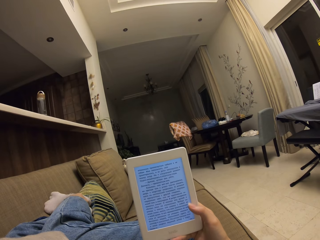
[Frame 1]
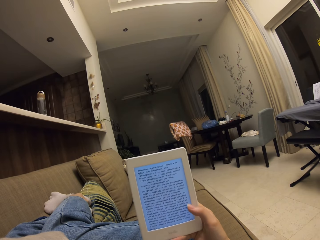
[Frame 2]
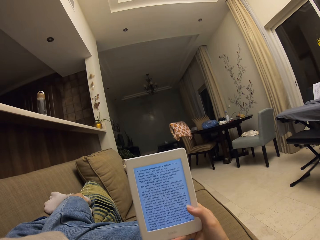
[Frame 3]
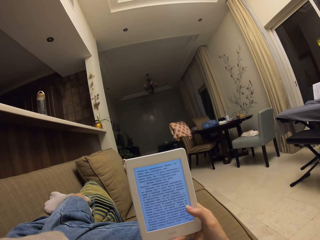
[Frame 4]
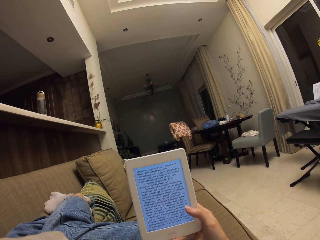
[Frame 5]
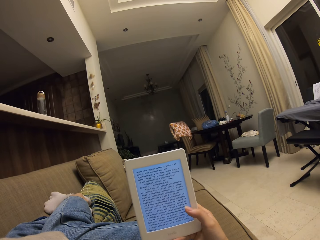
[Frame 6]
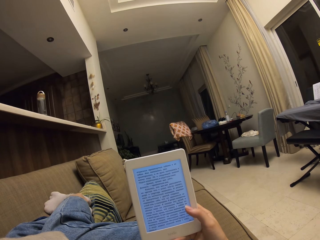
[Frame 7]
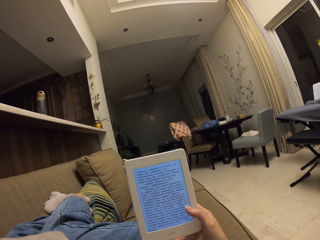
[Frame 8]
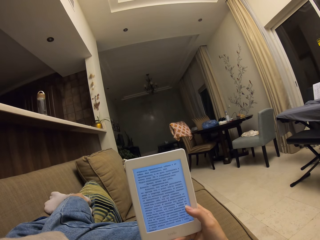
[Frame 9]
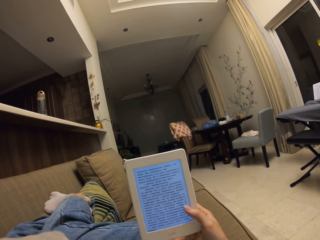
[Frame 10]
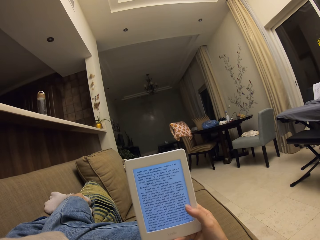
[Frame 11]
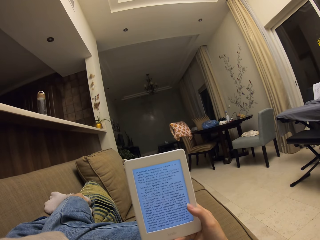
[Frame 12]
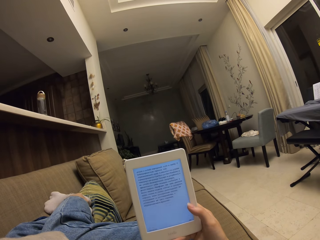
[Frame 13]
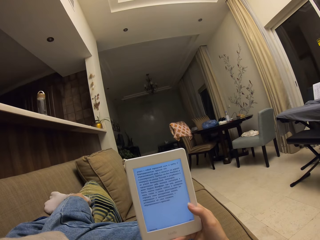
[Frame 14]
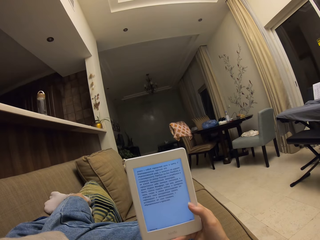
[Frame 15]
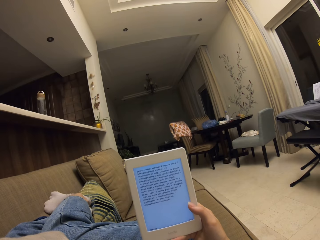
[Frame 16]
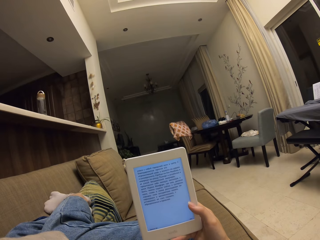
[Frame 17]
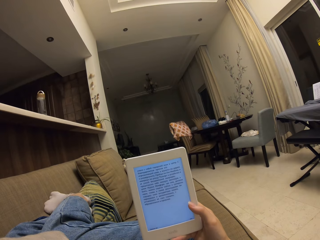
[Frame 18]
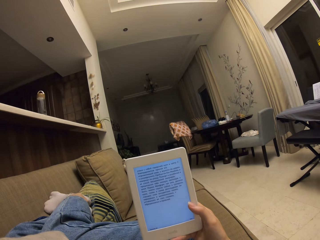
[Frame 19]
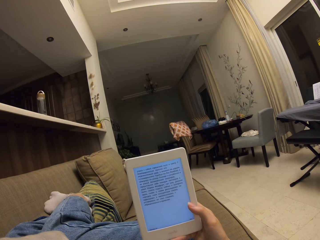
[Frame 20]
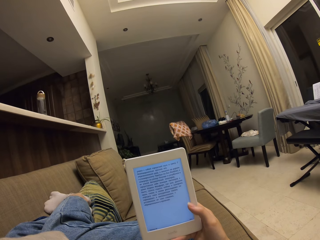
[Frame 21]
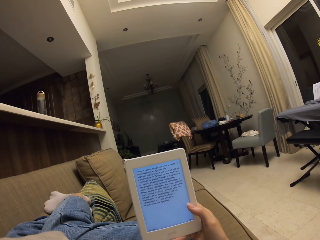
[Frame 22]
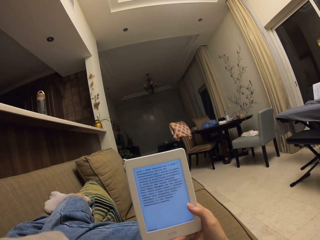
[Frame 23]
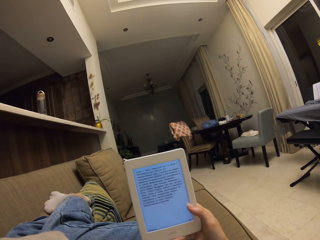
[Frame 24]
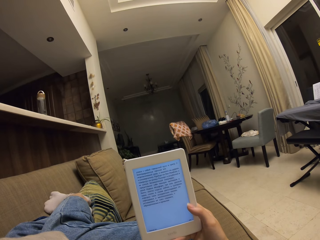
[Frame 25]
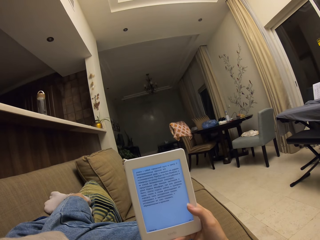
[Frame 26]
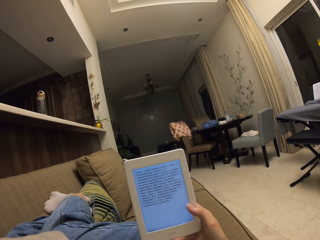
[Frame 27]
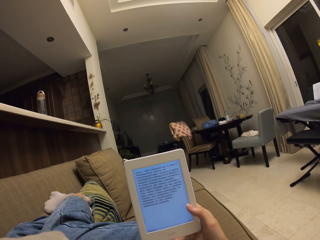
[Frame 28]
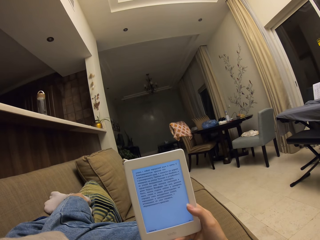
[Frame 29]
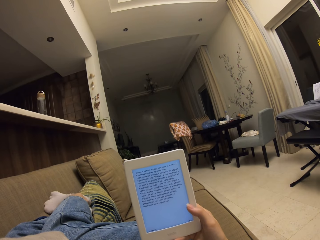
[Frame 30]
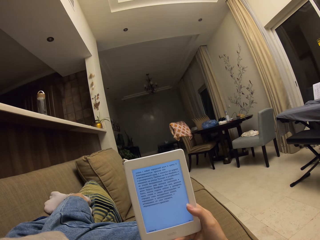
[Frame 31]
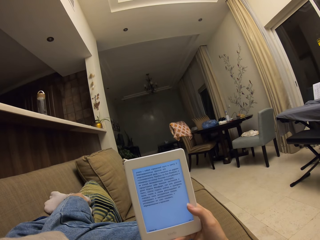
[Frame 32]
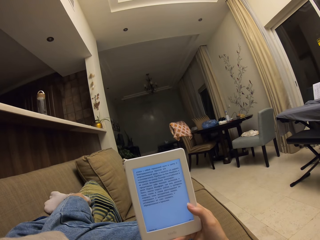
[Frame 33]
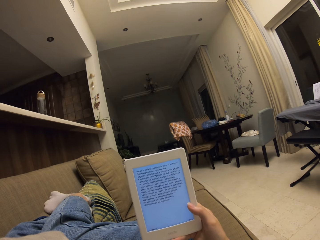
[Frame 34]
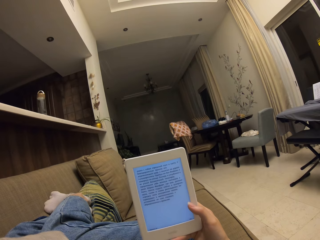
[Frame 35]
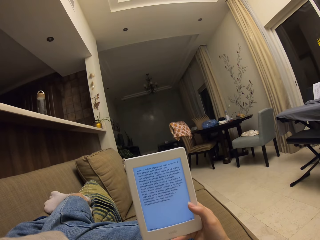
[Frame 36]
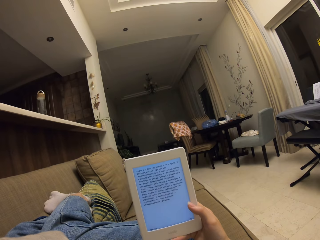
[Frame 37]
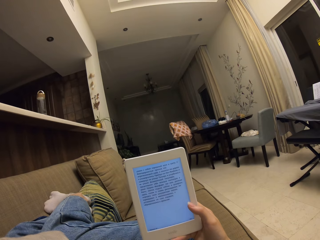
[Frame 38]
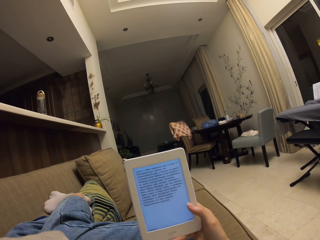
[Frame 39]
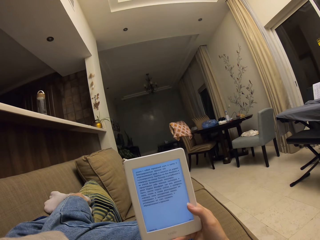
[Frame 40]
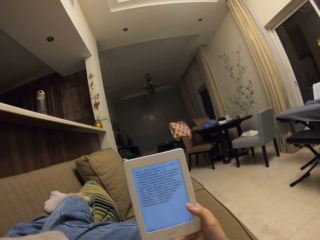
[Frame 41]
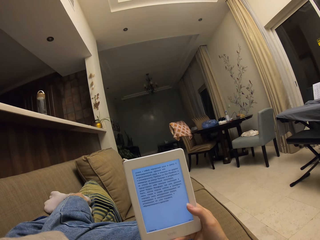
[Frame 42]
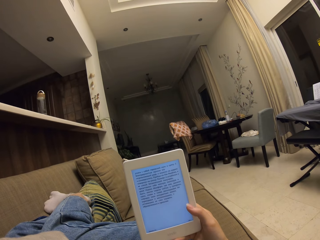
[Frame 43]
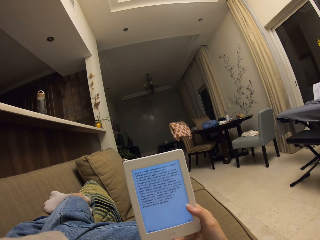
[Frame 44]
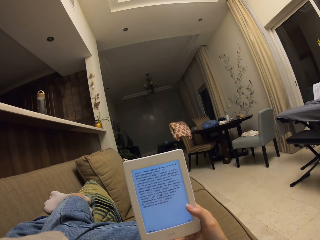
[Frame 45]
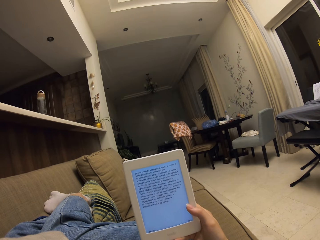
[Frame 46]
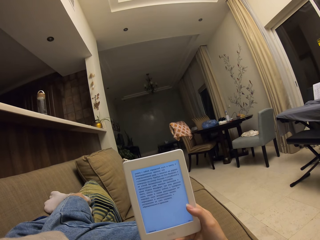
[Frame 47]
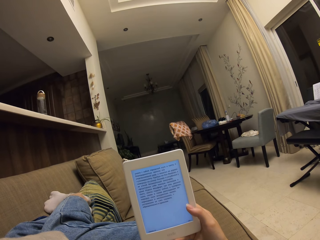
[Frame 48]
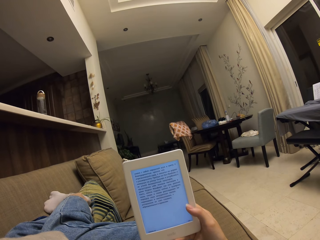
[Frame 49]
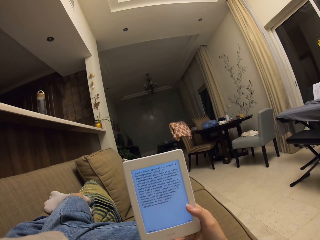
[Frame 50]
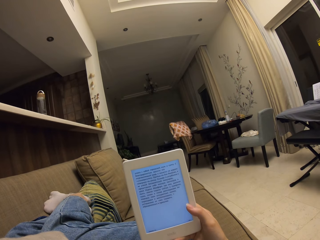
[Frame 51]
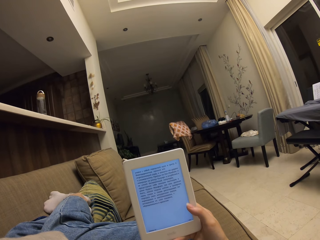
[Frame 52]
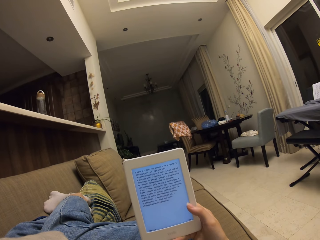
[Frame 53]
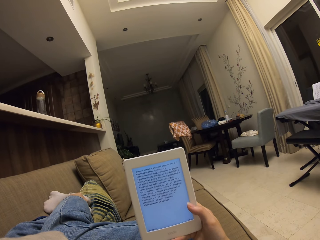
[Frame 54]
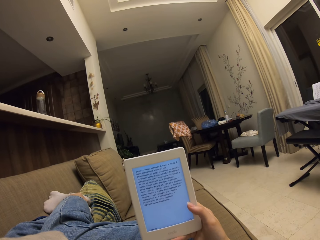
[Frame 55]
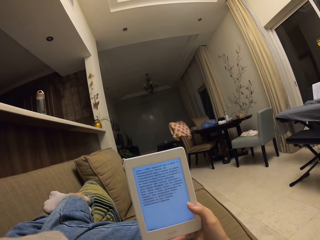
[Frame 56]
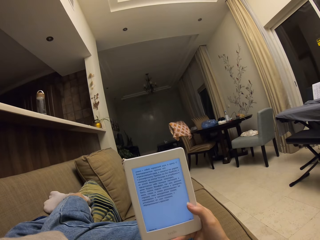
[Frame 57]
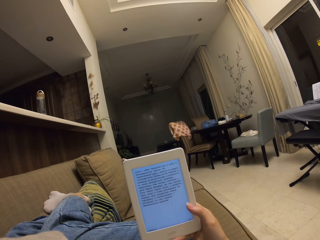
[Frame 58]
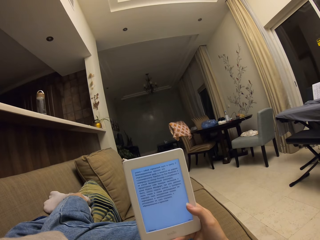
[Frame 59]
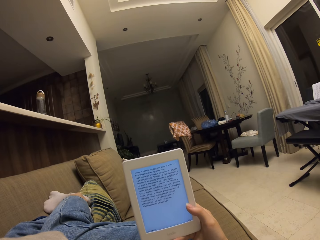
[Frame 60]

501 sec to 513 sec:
The camera wearer taps on the screen of the phone. They read from the phone.

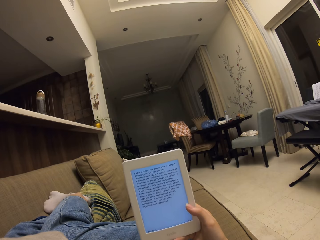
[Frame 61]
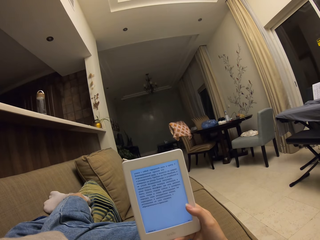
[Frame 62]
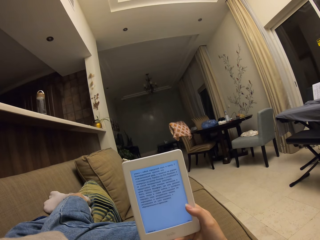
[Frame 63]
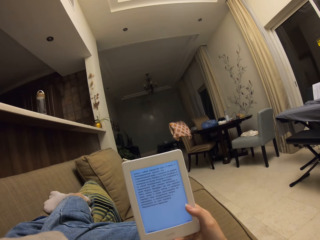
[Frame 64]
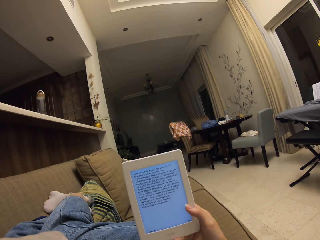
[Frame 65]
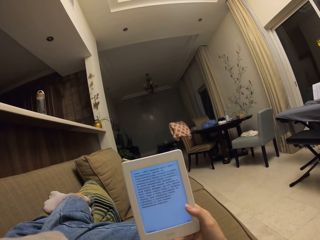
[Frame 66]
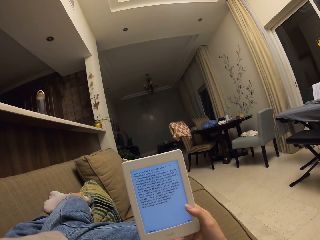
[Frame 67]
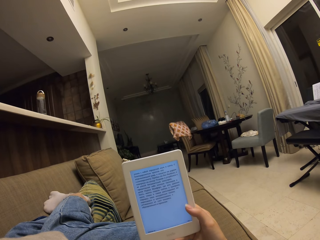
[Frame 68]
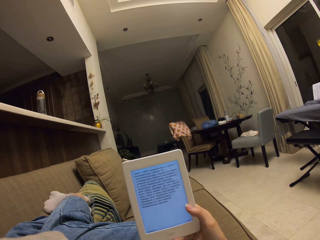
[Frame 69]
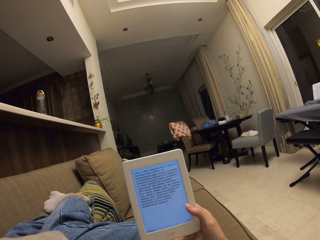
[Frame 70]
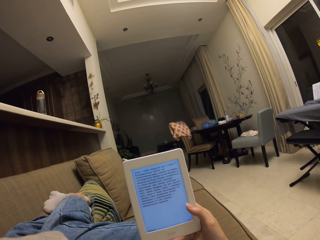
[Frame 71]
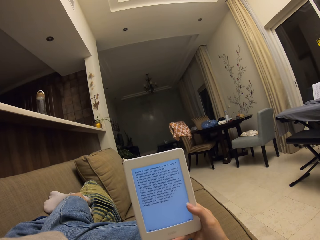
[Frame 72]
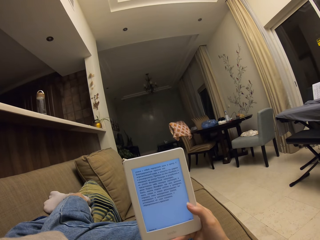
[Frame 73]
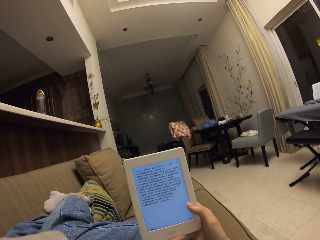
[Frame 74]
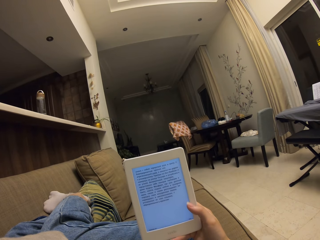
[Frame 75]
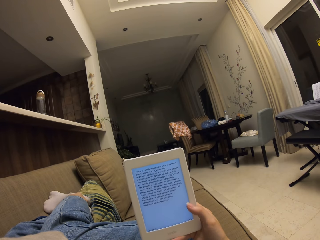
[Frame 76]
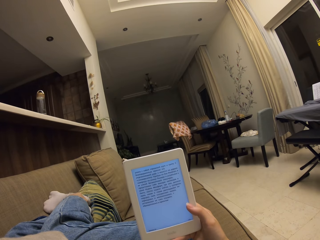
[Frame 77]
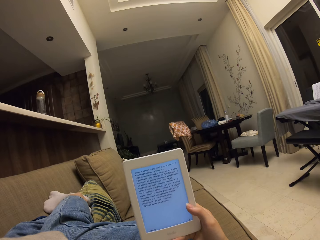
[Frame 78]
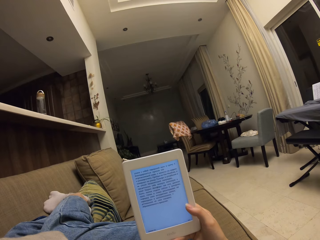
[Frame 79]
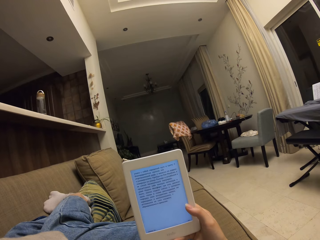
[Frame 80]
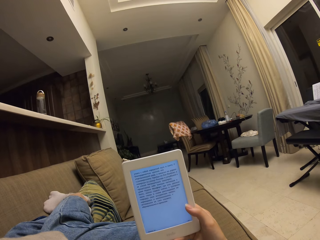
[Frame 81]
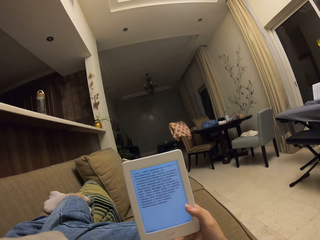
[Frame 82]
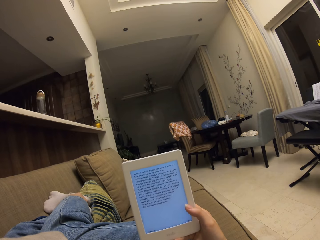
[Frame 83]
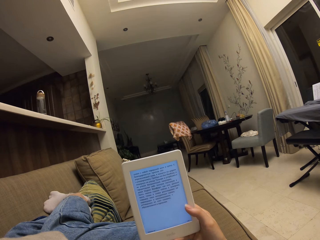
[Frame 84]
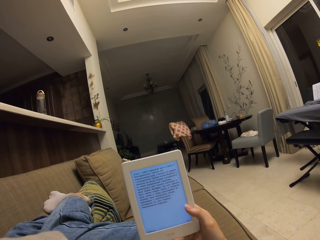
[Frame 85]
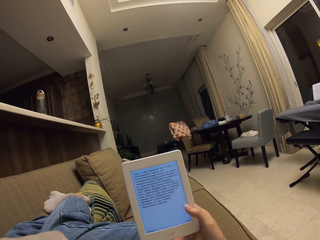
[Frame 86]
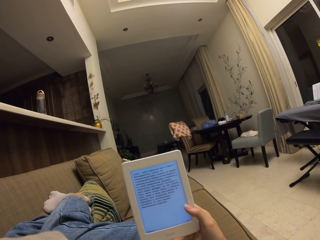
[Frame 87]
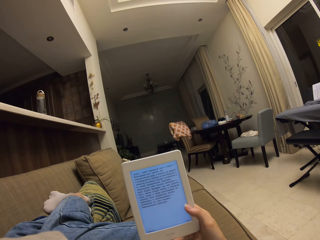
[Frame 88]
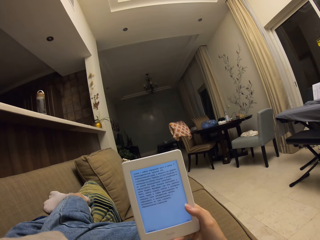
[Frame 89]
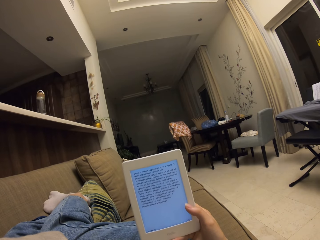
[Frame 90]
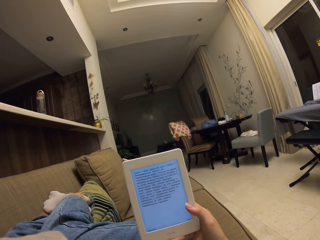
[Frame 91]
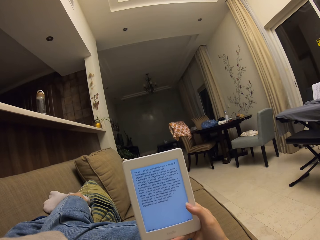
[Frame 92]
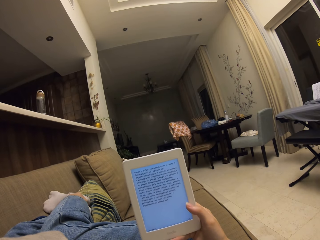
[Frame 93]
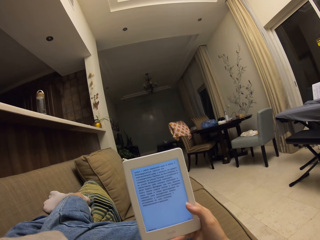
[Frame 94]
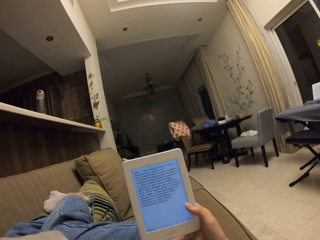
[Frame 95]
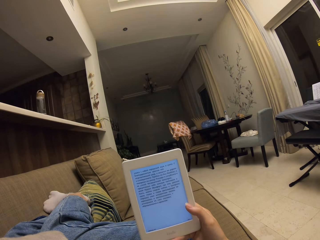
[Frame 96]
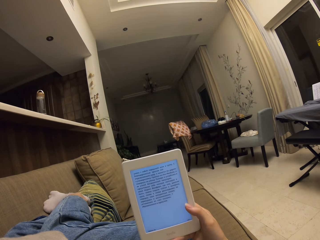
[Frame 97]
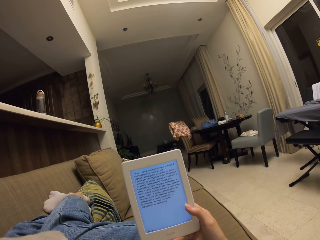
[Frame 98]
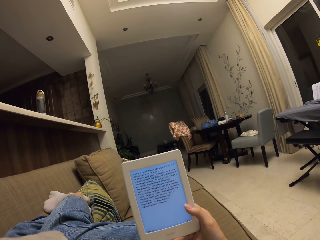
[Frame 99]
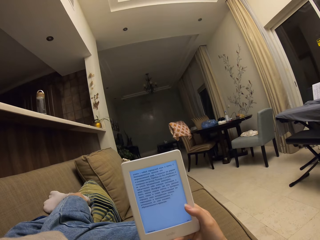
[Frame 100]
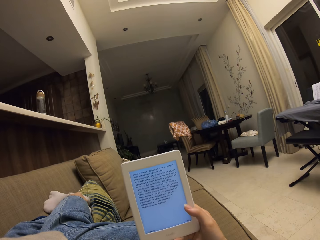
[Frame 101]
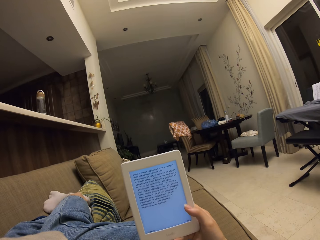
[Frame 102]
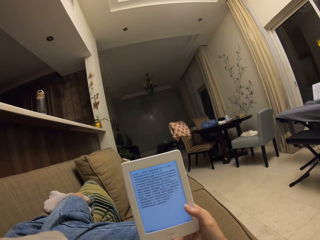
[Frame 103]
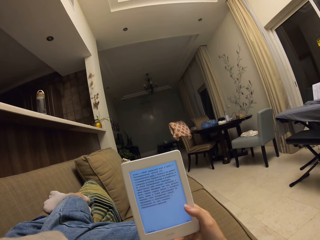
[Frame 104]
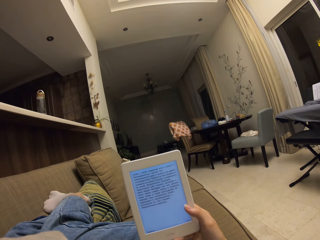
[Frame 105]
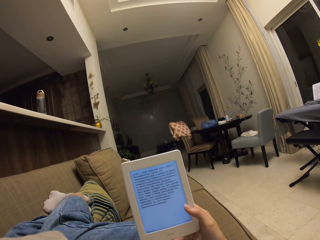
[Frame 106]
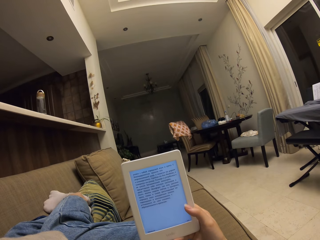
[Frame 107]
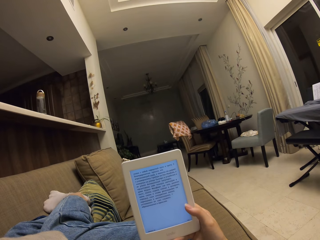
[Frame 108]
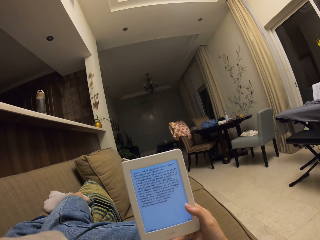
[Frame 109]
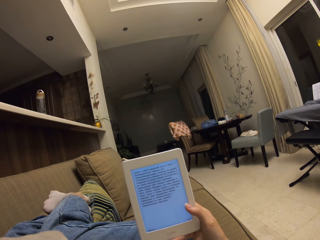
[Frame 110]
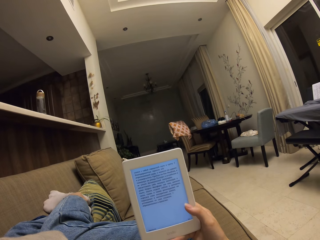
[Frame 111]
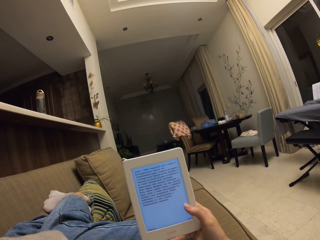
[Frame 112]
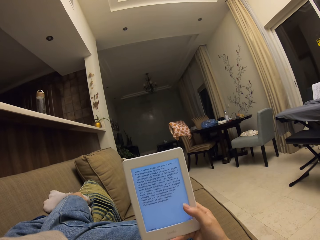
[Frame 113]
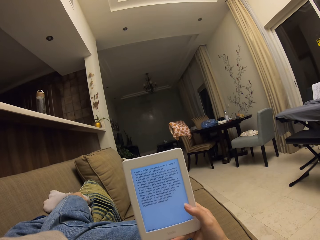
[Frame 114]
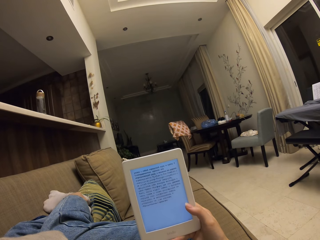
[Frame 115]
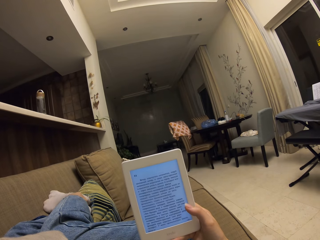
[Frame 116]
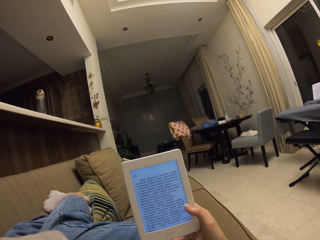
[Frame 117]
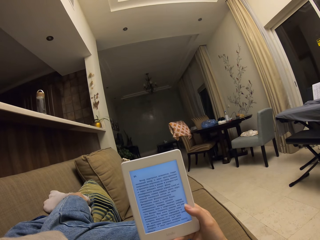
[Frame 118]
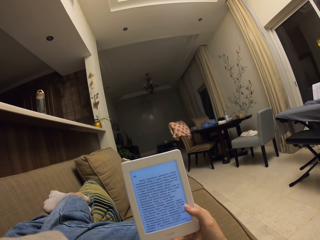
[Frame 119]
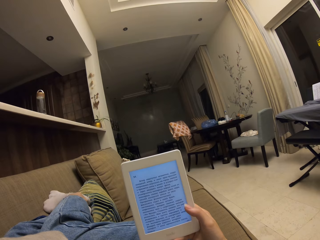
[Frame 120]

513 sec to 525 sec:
The camera wearer taps on the screen of the phone. They read from the phone.
